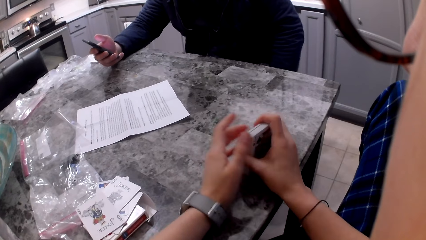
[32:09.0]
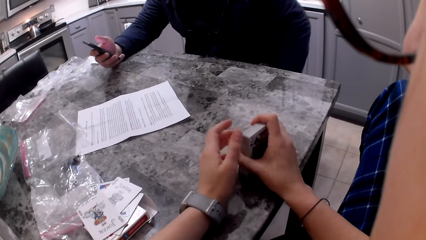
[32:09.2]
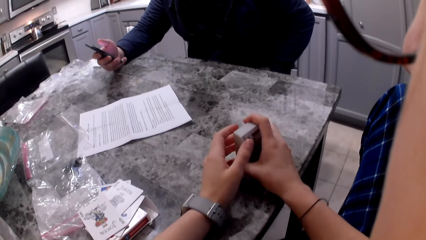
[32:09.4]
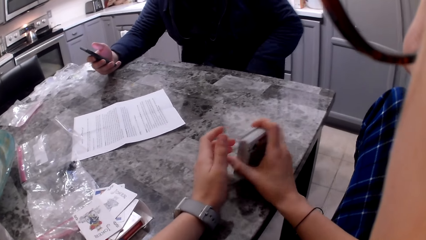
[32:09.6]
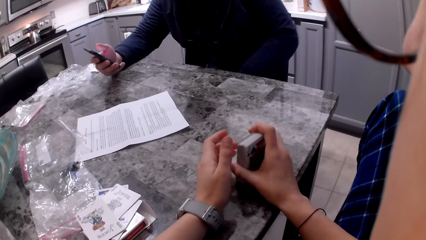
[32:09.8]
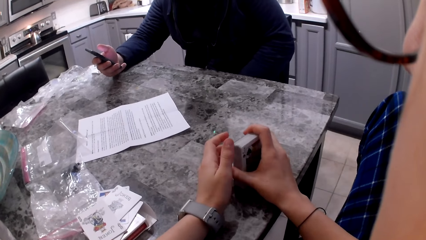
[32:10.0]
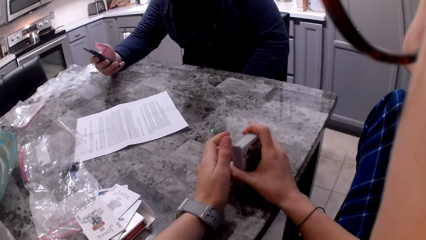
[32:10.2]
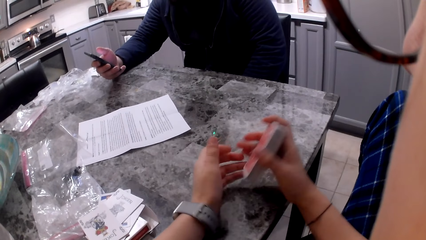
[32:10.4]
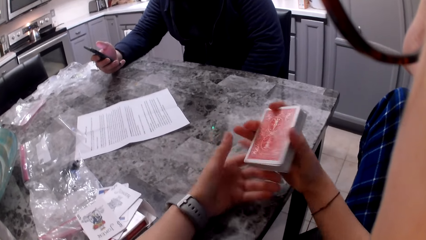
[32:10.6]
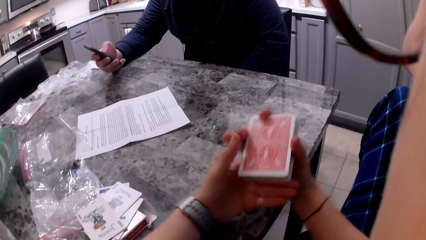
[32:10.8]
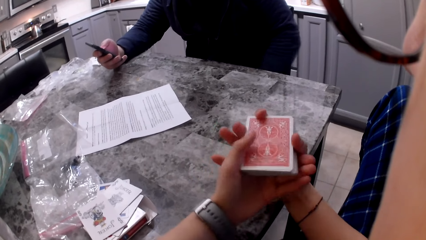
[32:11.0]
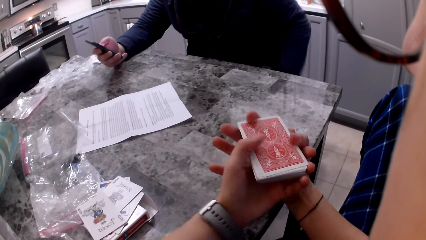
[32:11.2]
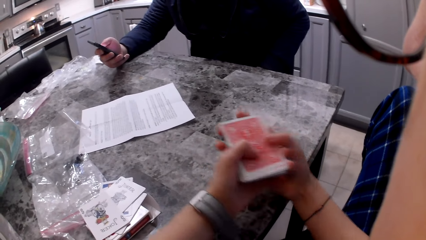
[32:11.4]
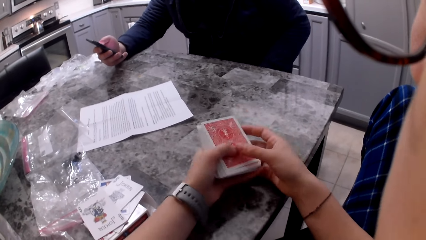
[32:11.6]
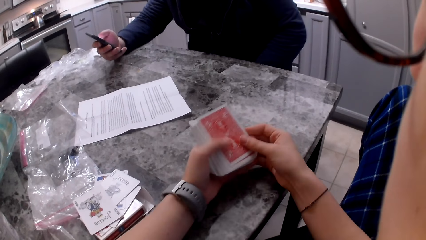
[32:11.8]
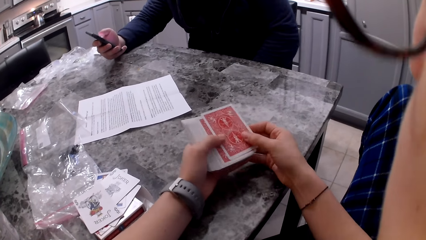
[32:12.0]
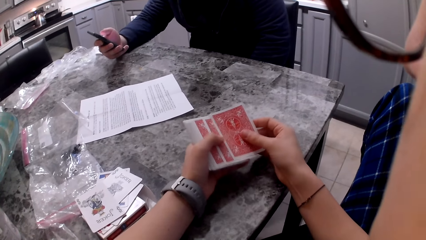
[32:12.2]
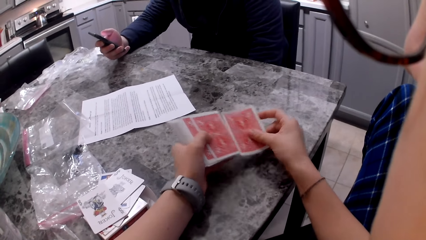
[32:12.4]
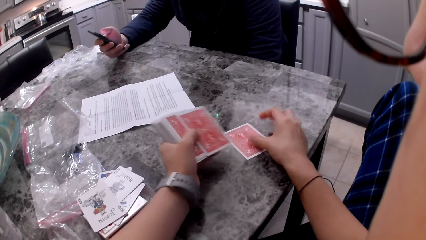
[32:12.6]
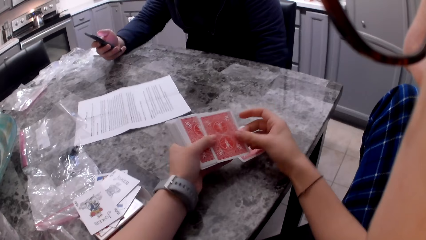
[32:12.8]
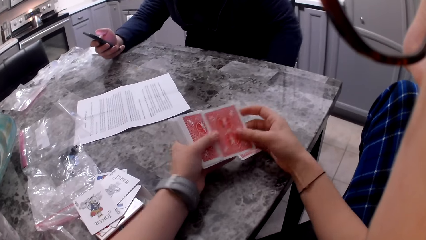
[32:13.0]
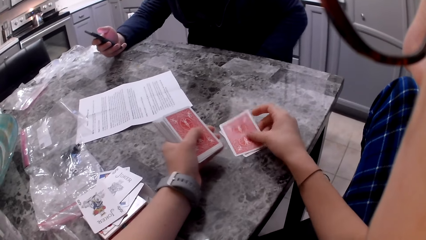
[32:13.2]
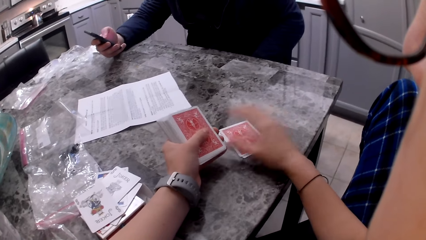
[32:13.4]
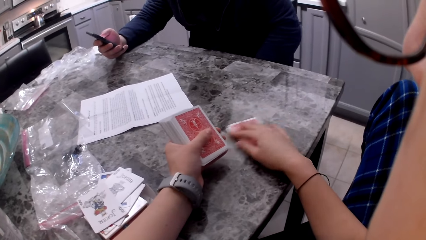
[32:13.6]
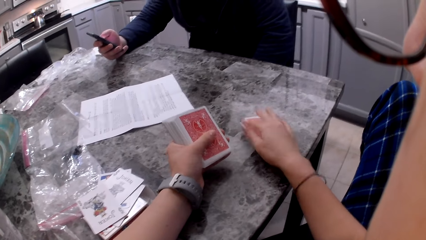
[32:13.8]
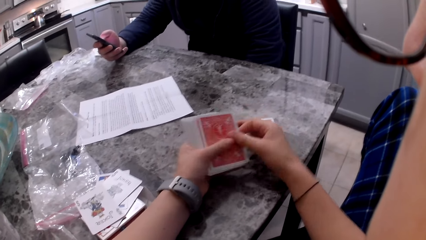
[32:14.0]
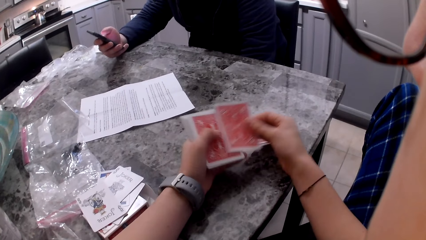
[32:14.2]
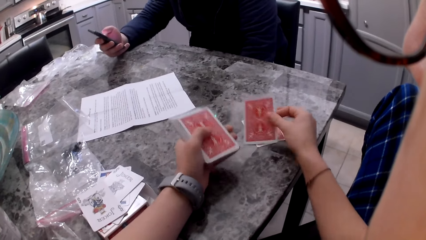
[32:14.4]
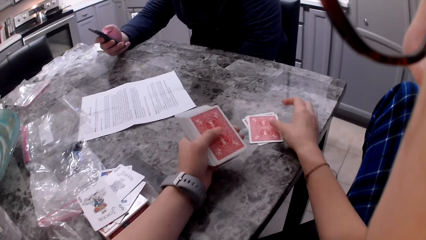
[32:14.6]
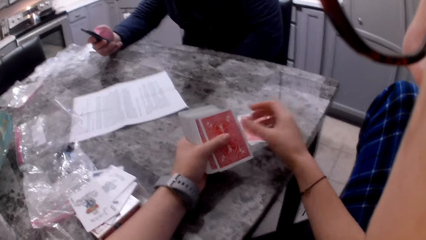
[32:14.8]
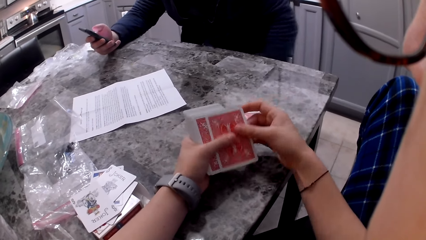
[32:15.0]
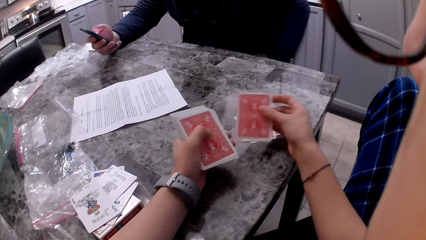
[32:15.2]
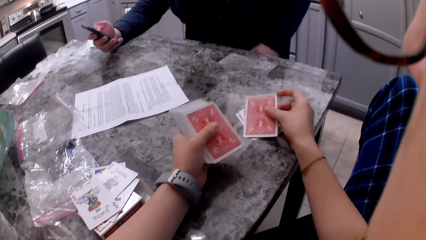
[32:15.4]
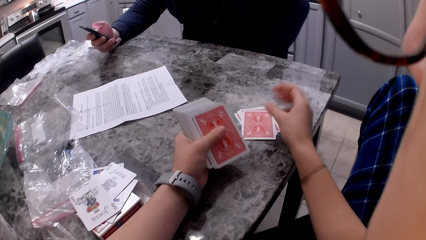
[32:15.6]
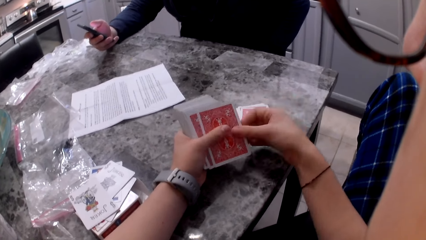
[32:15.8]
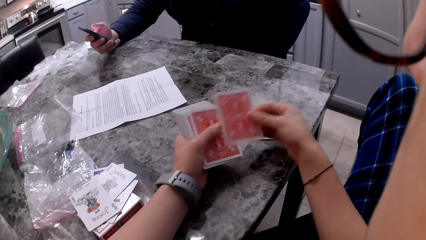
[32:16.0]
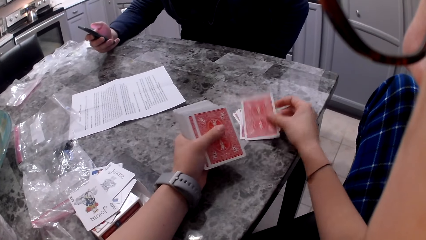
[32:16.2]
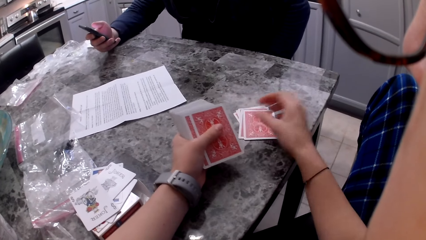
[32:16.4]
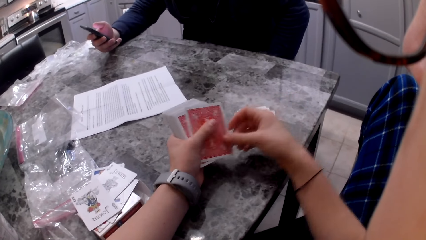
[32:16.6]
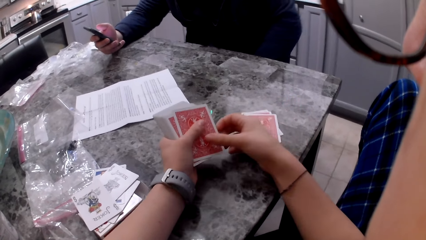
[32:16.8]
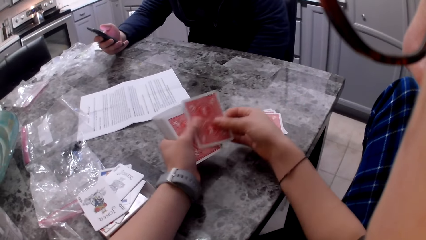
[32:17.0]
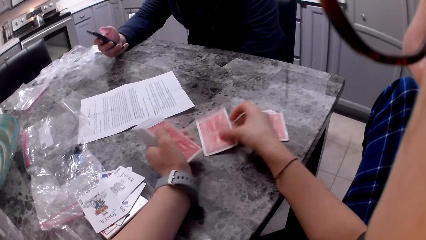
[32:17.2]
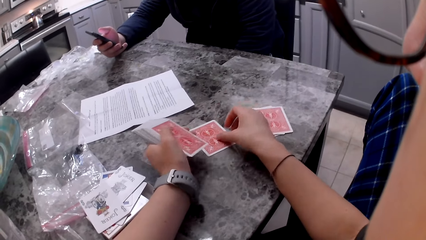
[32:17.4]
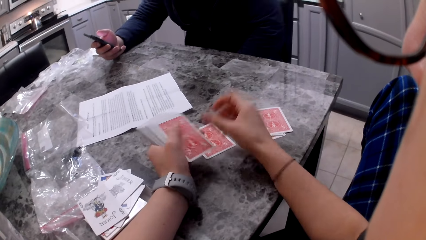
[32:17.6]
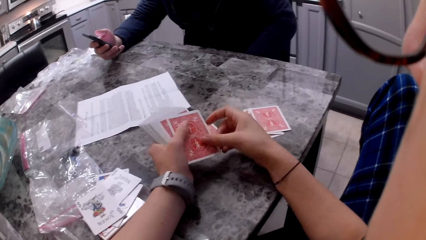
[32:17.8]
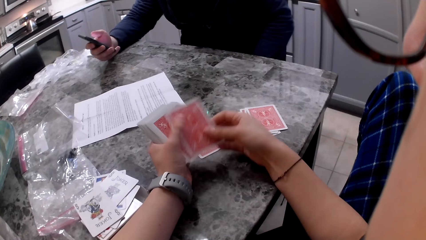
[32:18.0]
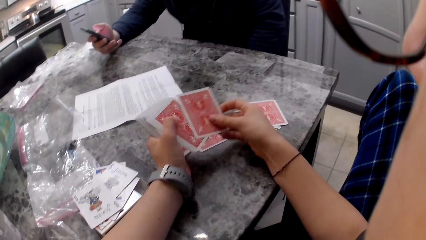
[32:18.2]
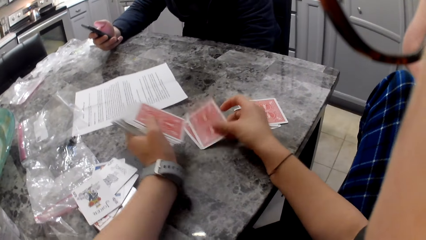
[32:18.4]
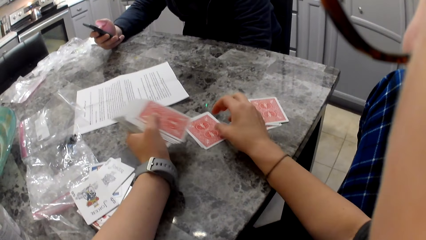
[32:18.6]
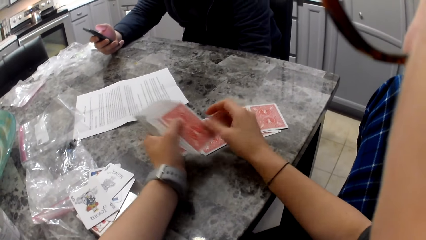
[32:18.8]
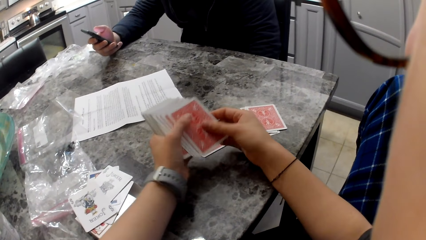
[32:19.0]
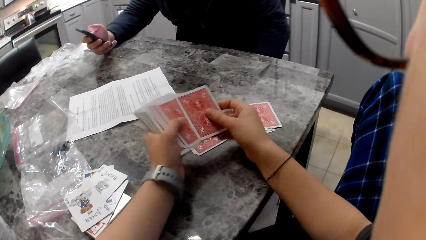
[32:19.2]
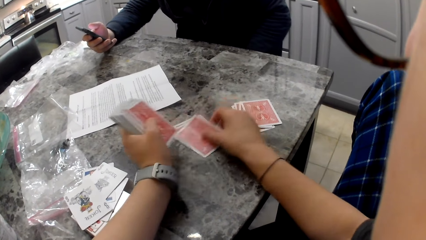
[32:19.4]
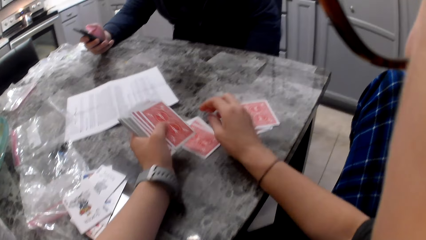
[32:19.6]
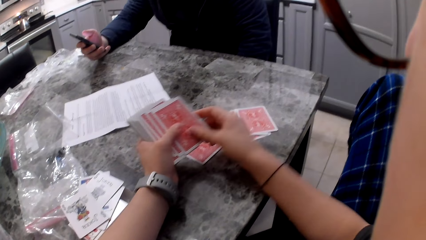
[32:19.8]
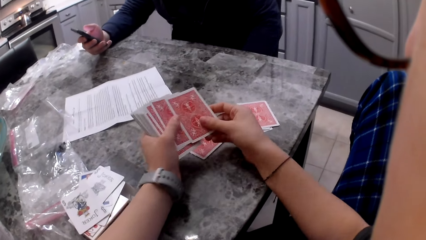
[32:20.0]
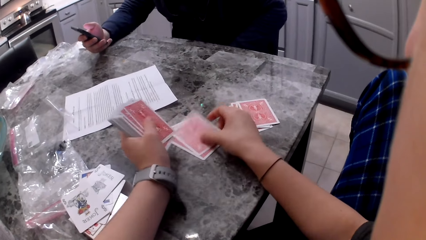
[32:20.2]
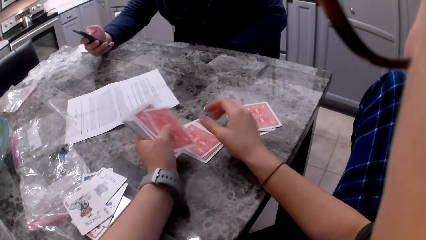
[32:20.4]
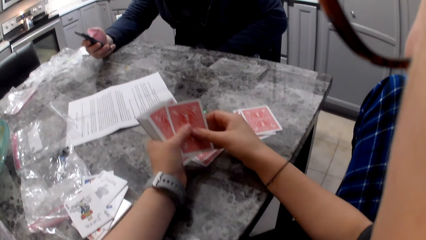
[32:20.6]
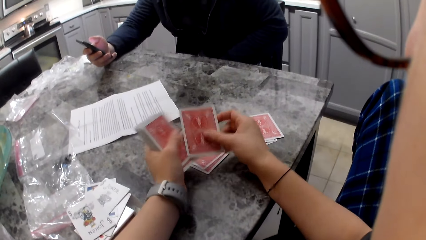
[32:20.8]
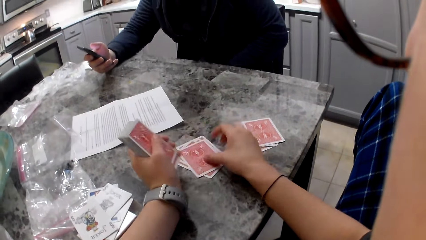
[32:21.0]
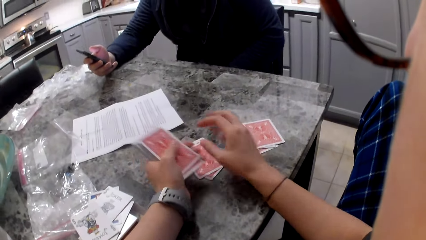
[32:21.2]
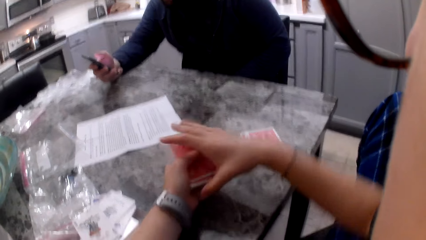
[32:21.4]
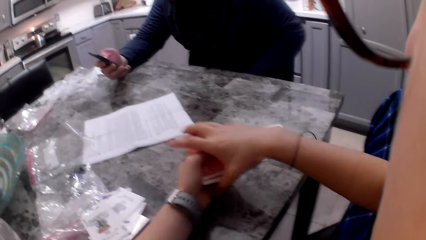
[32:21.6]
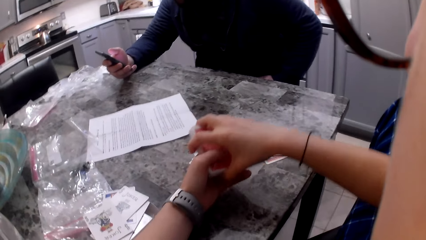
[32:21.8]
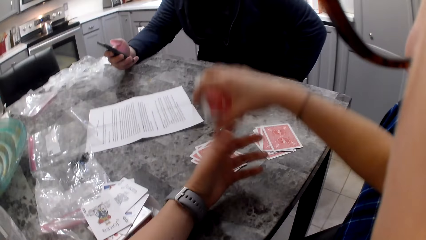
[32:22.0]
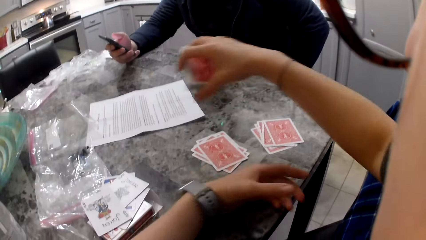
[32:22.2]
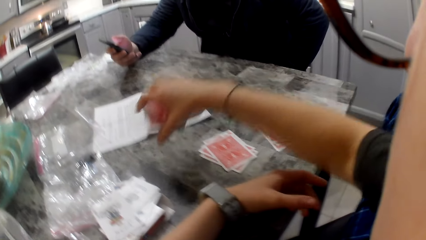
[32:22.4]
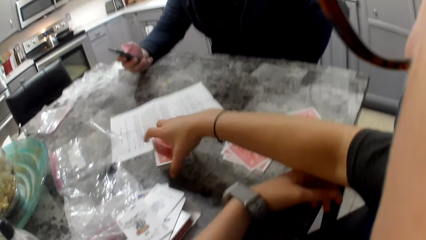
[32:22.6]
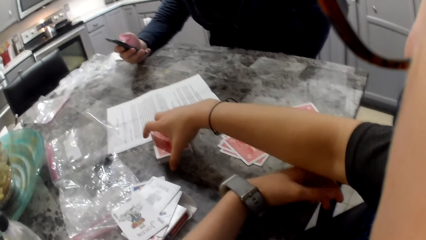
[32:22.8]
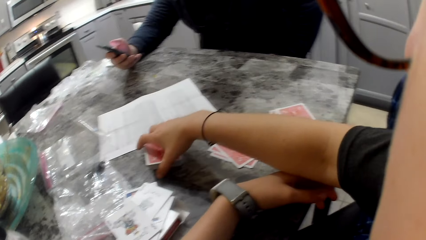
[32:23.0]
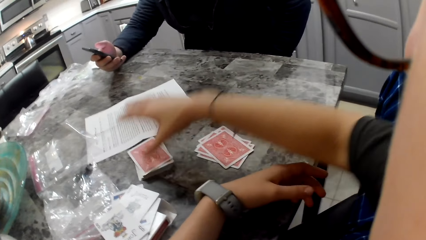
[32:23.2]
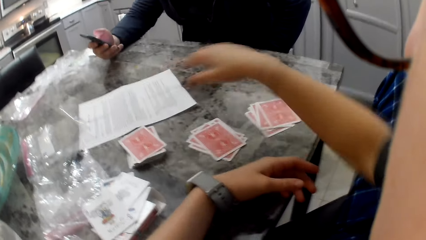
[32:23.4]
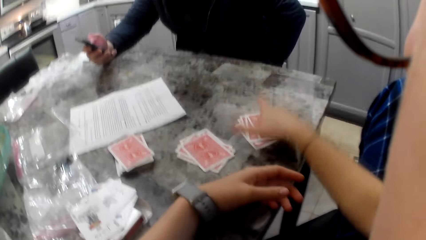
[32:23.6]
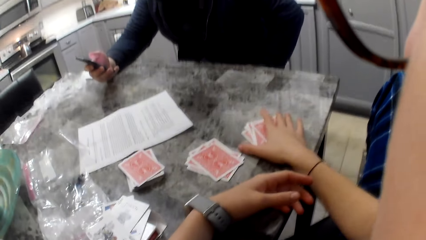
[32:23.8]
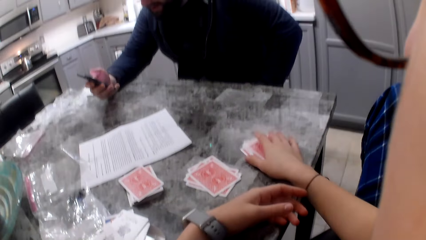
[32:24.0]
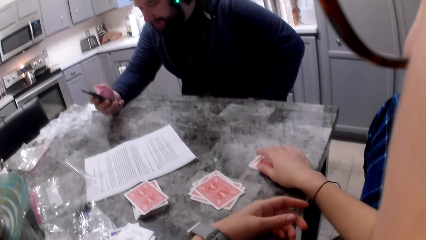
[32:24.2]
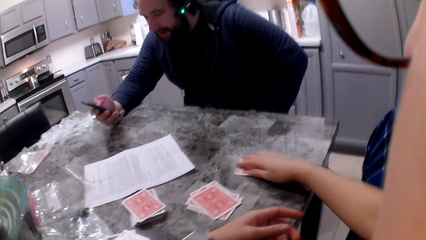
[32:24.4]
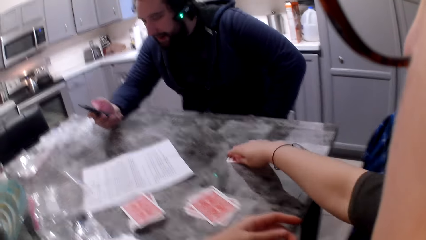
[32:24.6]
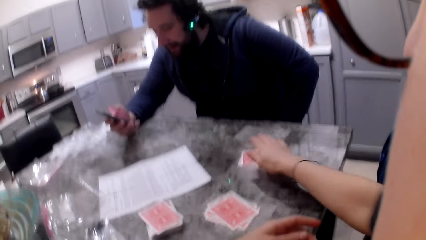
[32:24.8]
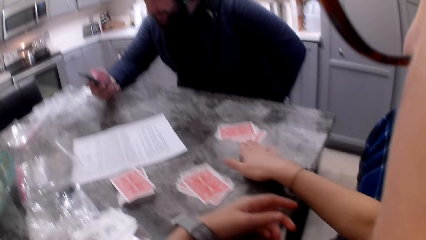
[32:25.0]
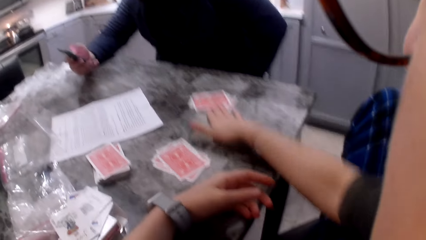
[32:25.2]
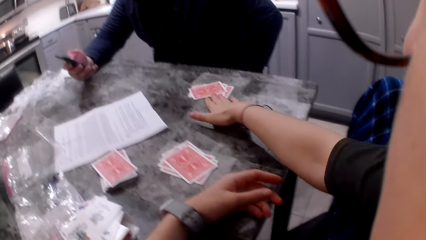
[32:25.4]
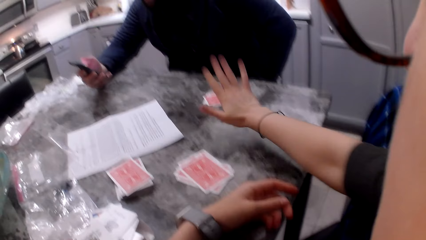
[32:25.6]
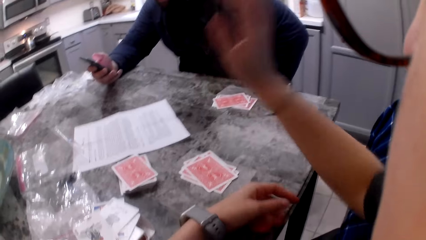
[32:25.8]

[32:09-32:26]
The camera wearer divides the cards on the table. She drops a card on the counter. She drops a card on the counter again. She moves the cards on the counter. She drops a card on the counter repeatedly. She picks up the remaining cards with her right hand. She drops the cards on the counter close to a paper. A man operates a phone. The camera wearer moves some cards on the counter towards the man.
